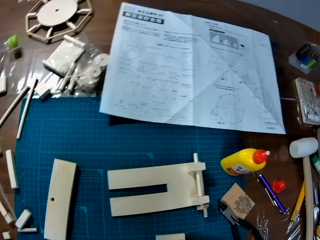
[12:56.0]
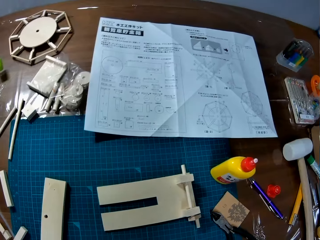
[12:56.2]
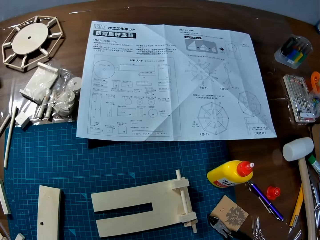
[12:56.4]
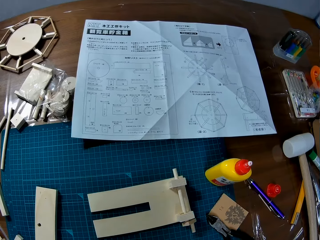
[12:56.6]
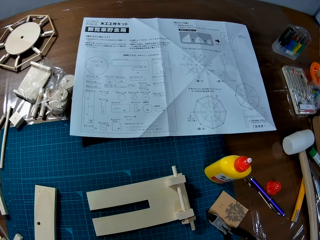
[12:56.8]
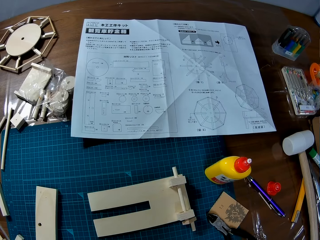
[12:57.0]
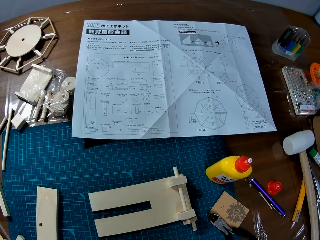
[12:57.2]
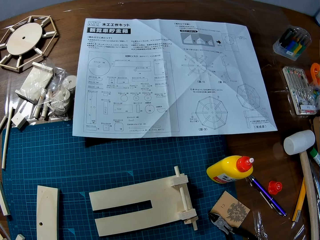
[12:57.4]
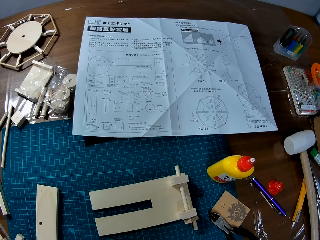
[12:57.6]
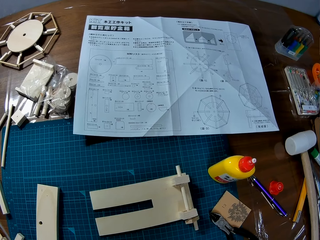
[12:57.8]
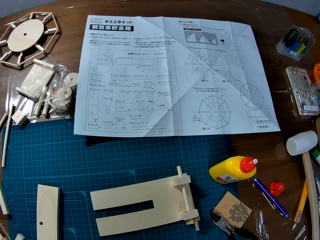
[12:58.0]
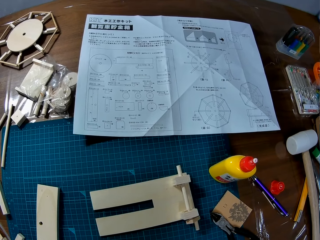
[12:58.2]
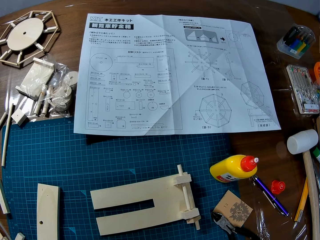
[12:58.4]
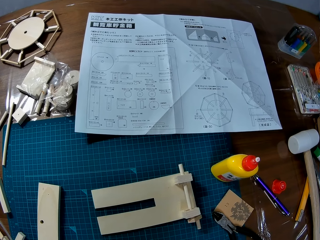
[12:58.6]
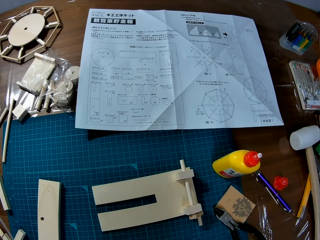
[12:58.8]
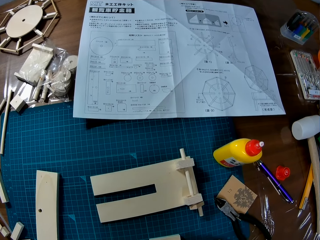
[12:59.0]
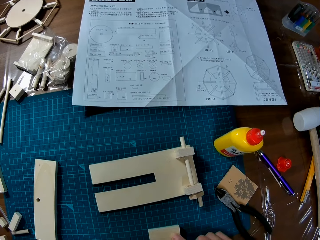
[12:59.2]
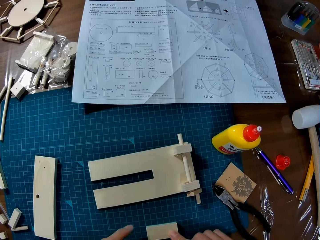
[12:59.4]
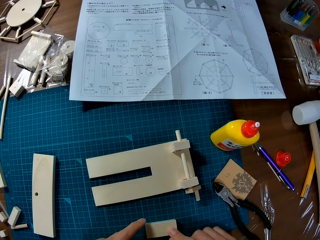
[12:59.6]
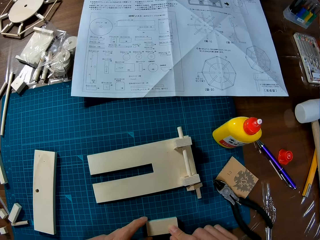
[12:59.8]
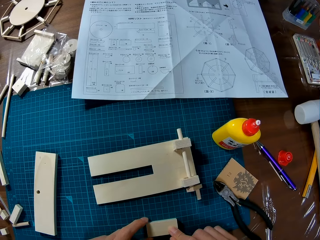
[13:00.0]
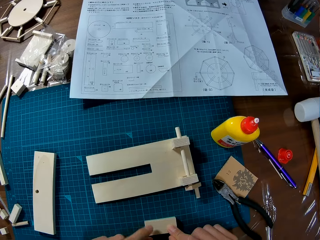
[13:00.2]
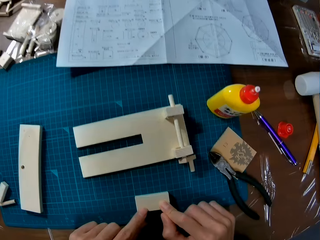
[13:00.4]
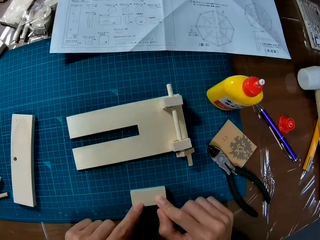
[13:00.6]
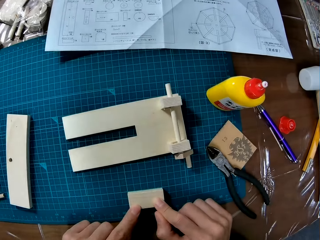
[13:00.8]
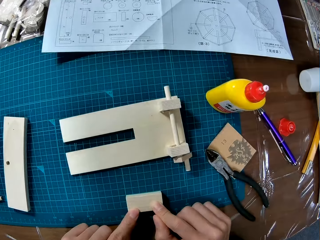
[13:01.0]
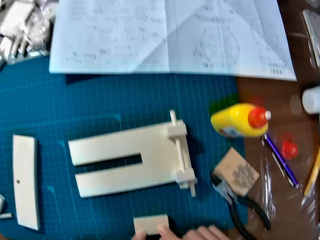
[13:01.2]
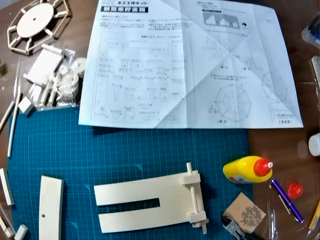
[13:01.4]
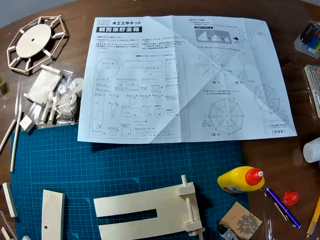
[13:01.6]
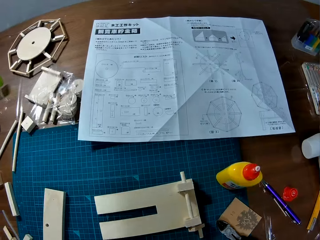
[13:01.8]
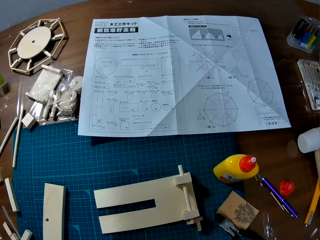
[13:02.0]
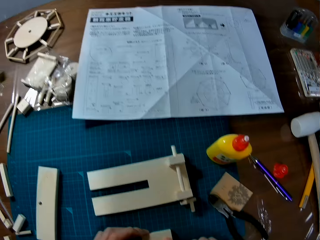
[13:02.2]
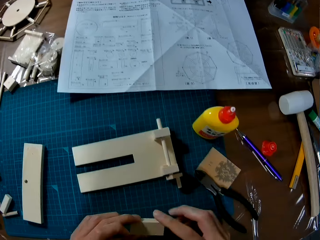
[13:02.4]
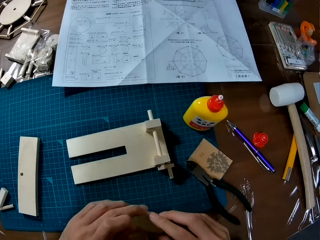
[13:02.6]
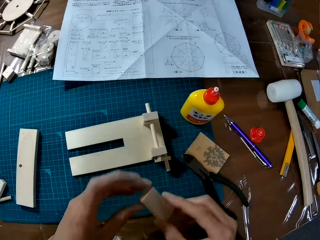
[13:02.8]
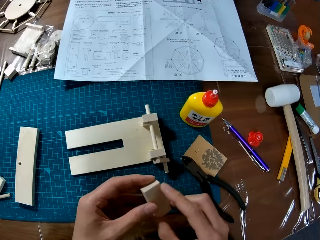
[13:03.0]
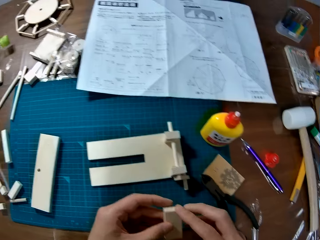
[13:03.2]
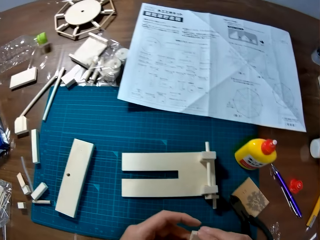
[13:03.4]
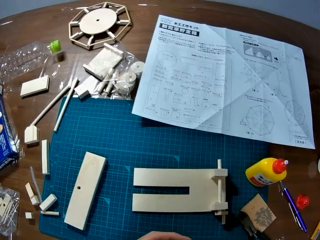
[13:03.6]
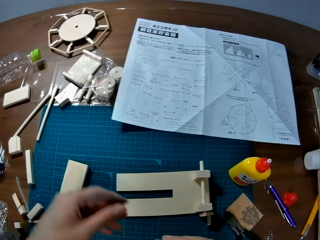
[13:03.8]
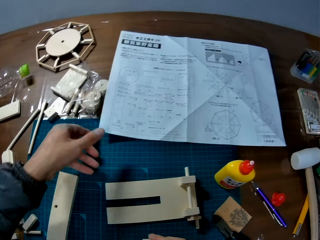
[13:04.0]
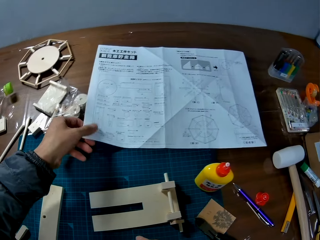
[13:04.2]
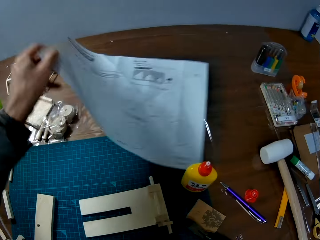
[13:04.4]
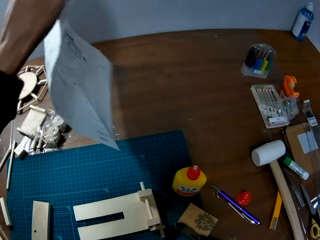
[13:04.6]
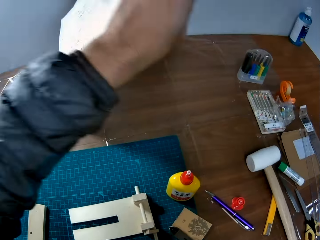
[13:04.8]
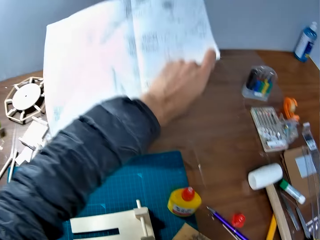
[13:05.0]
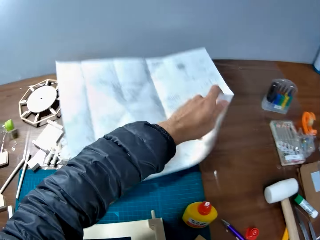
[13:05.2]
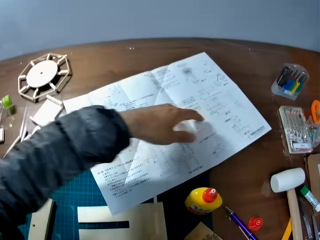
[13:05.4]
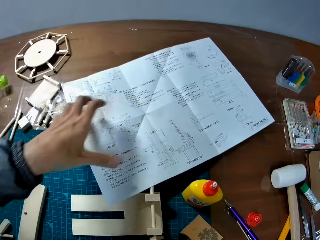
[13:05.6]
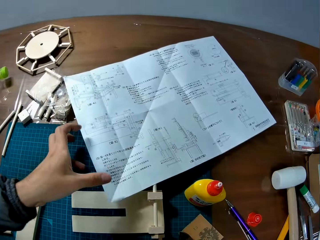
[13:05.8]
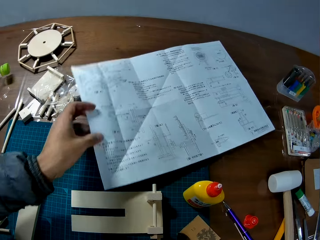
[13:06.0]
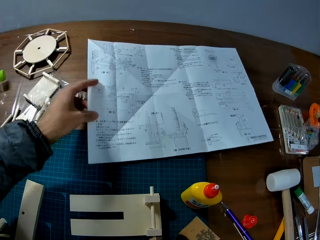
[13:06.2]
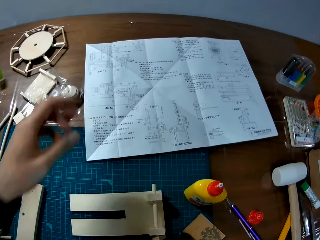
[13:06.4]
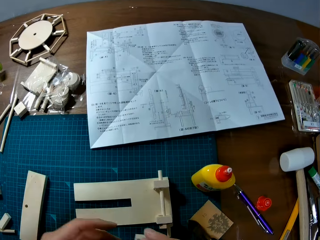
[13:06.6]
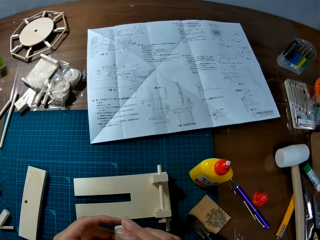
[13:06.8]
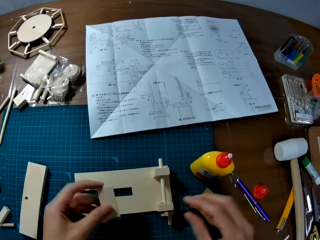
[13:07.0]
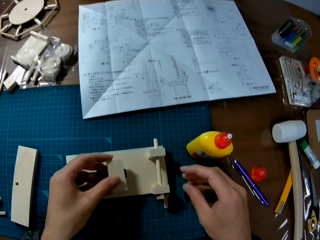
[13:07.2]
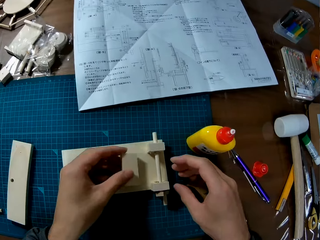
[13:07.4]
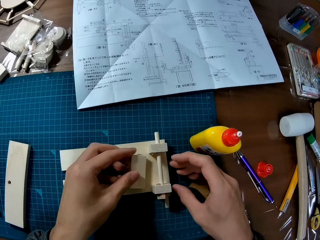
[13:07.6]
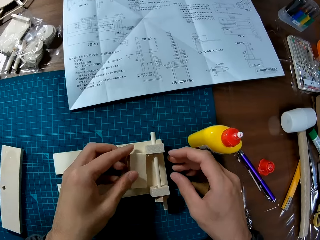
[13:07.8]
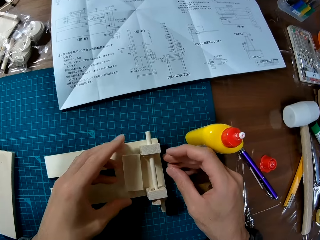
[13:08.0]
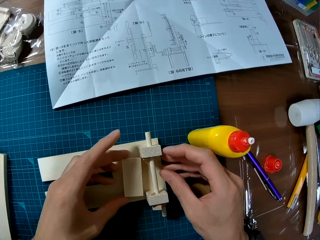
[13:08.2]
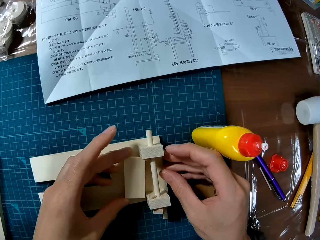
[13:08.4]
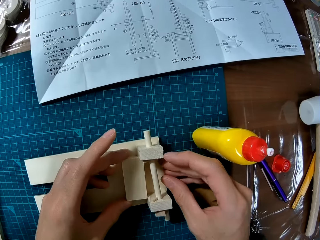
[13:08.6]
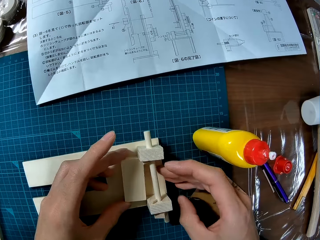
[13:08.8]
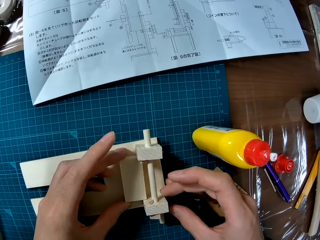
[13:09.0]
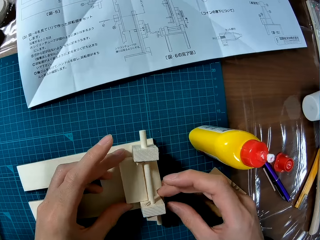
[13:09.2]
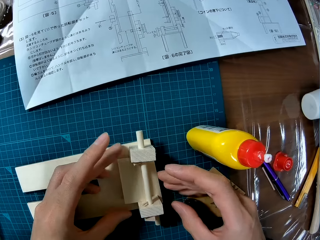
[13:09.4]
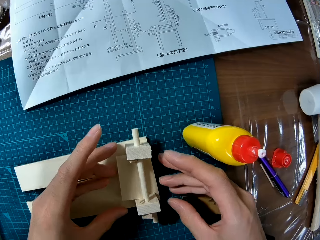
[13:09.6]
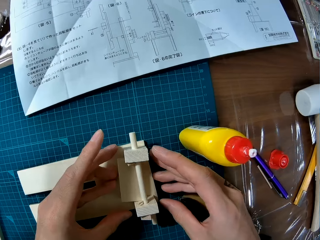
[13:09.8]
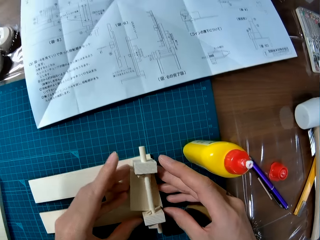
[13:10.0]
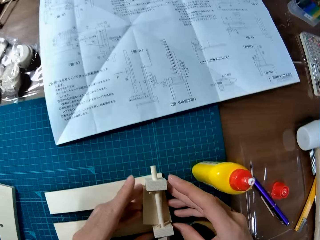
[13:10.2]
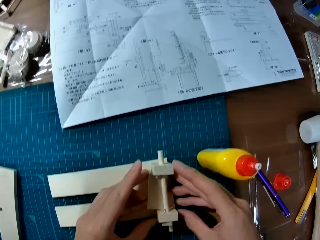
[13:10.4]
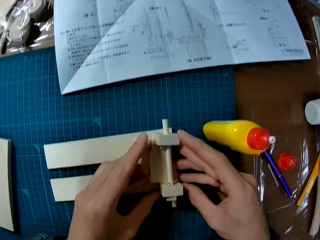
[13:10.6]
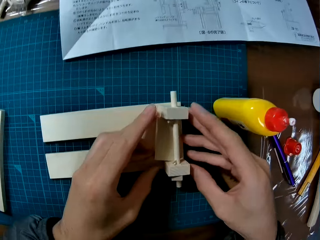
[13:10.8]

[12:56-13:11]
The camera wearer touches the wood piece. They turn the paper upside down. They hold the paper. They assemble the wood piece with other wood pieces on the board.

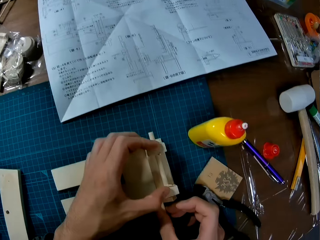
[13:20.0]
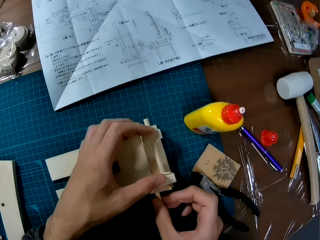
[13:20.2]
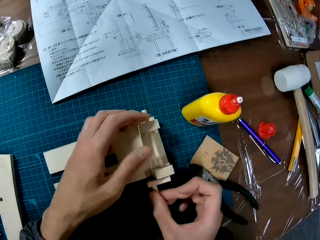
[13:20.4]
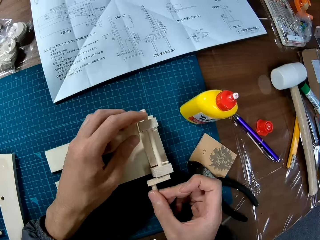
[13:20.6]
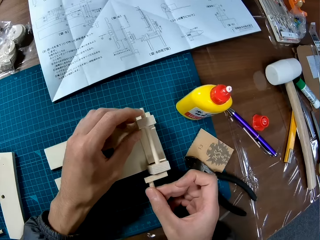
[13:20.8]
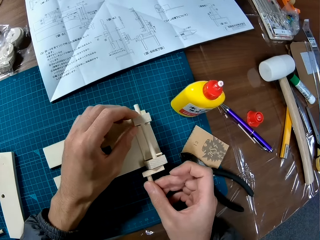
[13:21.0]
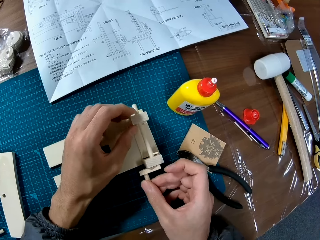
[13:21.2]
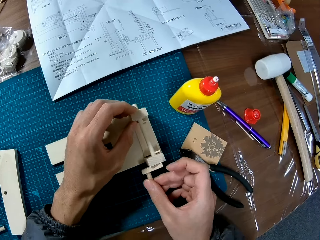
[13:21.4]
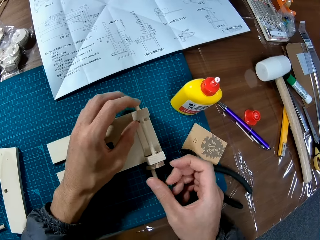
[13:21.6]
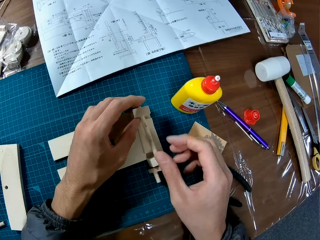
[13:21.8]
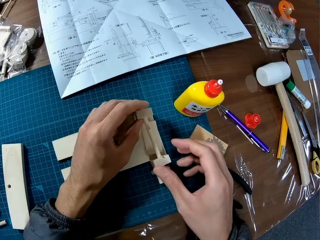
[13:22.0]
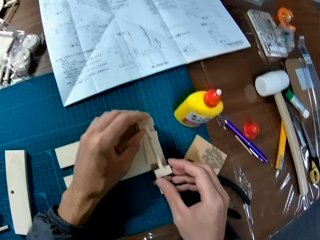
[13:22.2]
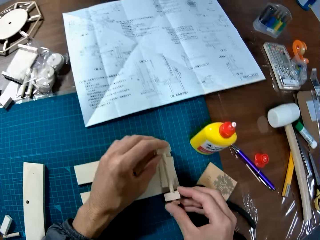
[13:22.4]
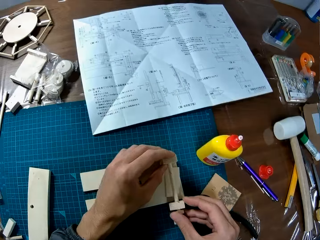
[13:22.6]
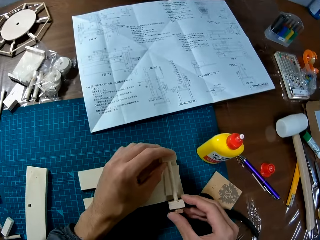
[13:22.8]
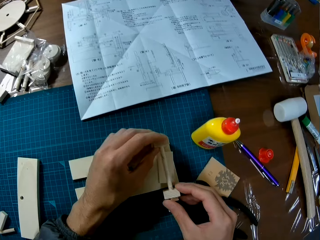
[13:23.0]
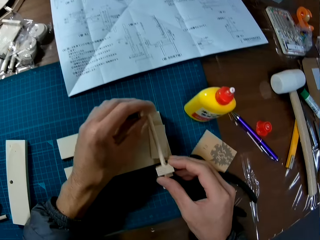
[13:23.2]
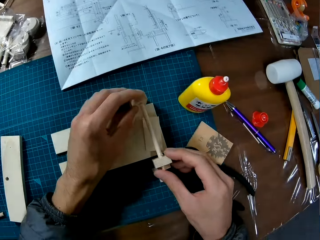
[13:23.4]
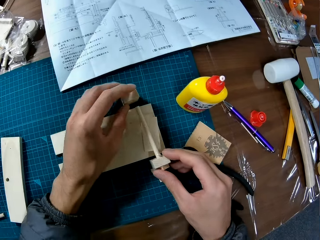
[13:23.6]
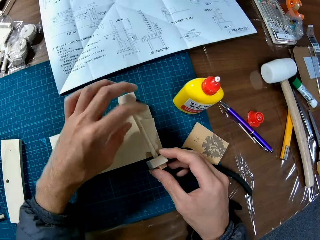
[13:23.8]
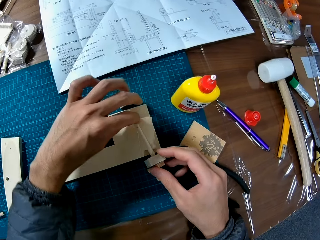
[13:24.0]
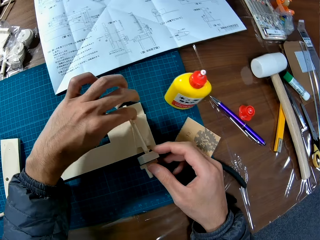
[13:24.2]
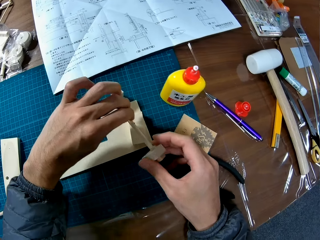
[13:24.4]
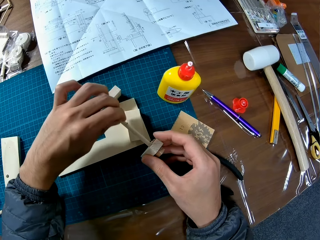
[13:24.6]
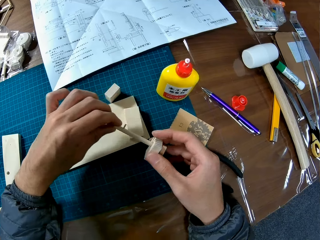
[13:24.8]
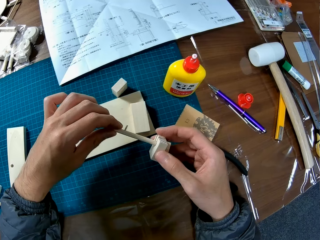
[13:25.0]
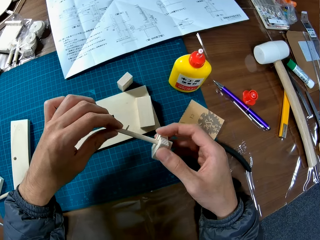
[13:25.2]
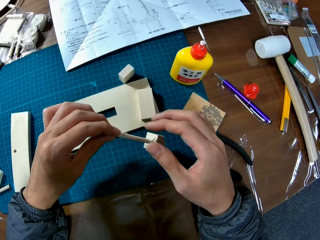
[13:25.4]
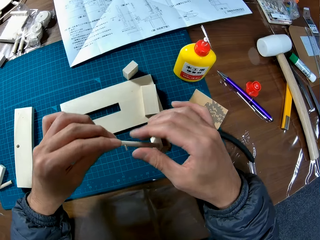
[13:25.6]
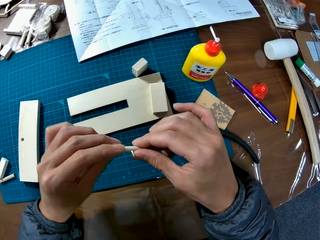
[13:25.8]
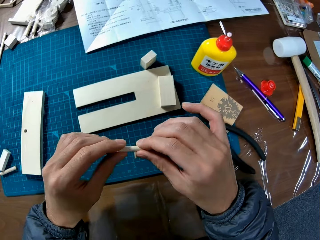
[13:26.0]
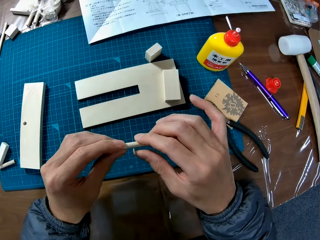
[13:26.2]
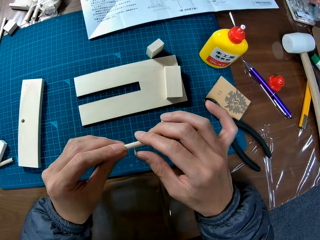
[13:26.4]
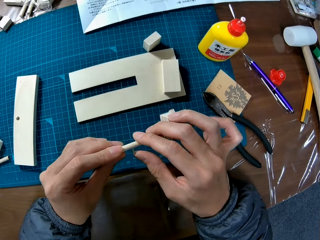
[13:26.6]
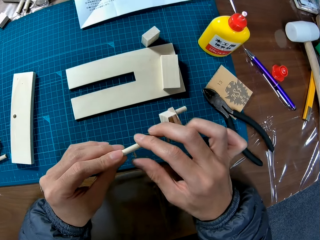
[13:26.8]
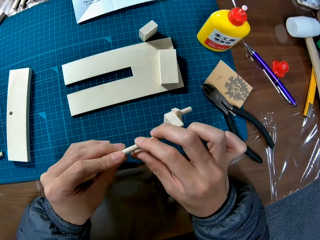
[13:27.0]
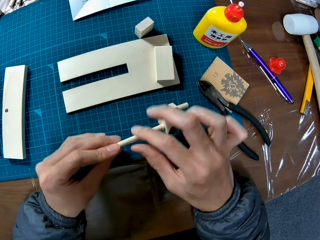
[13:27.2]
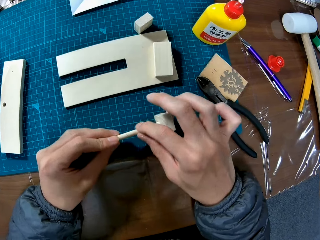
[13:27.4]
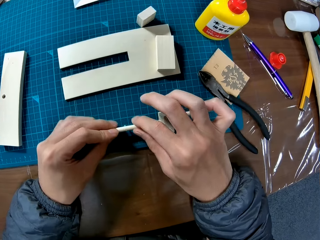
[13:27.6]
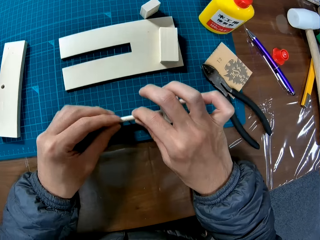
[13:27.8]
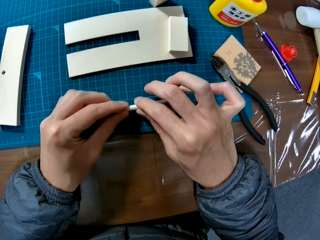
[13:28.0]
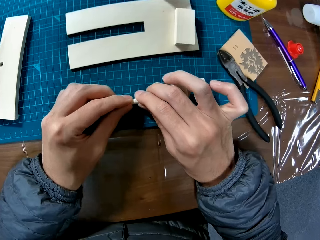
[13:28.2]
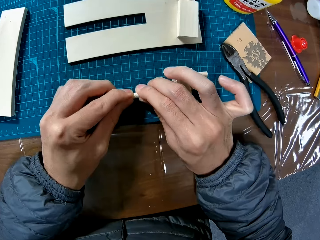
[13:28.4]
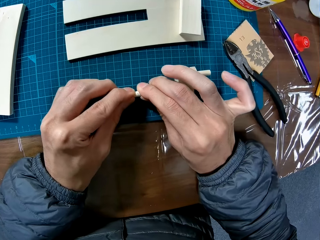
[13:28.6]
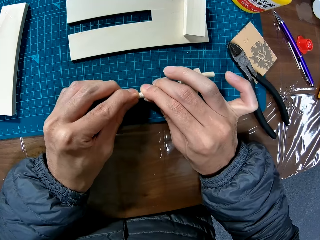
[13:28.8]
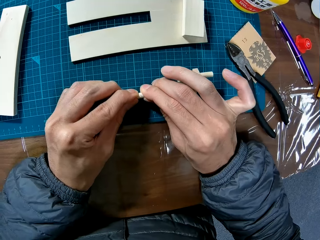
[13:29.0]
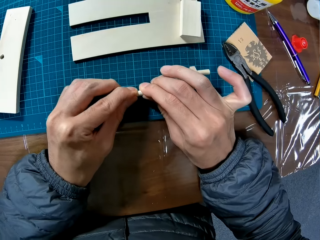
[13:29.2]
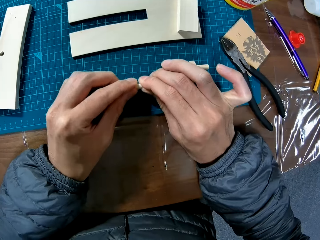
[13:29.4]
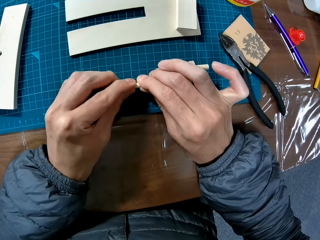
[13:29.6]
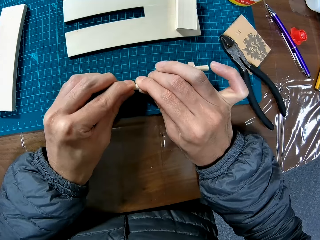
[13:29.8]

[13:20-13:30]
The camera wearer dismantles the wood pieces. They lift the wood piece and touch the wood piece.
